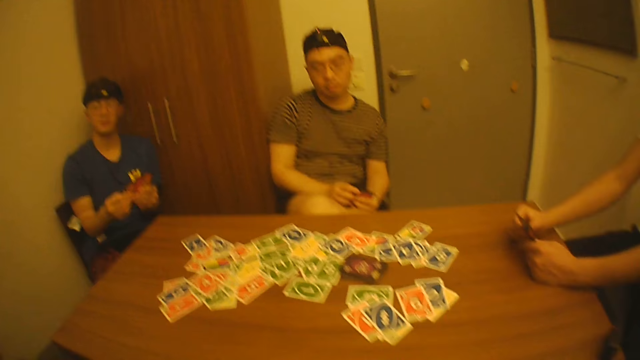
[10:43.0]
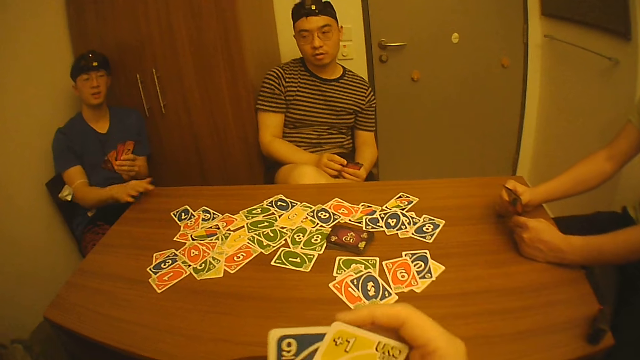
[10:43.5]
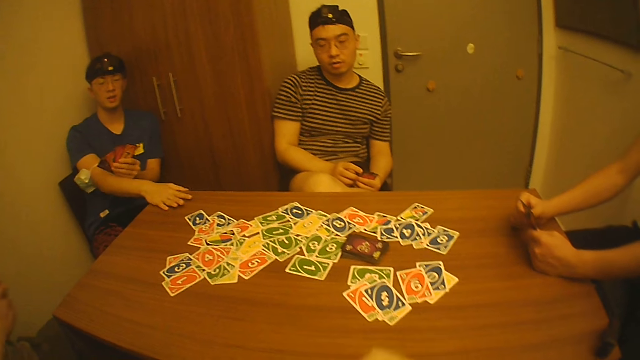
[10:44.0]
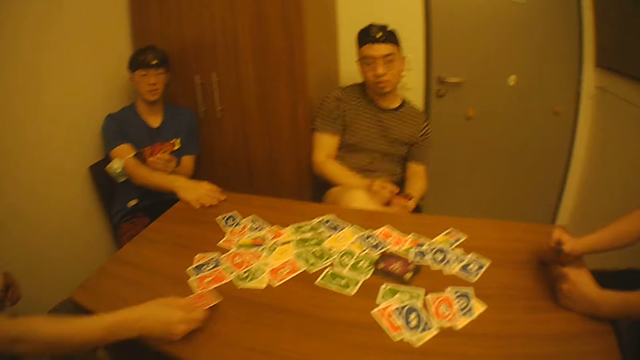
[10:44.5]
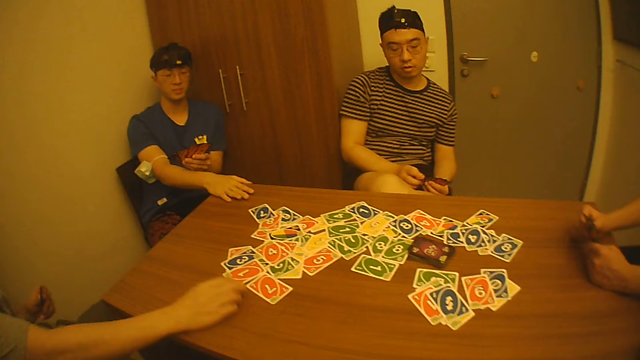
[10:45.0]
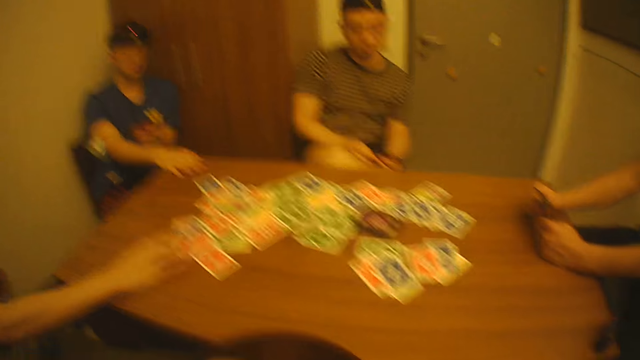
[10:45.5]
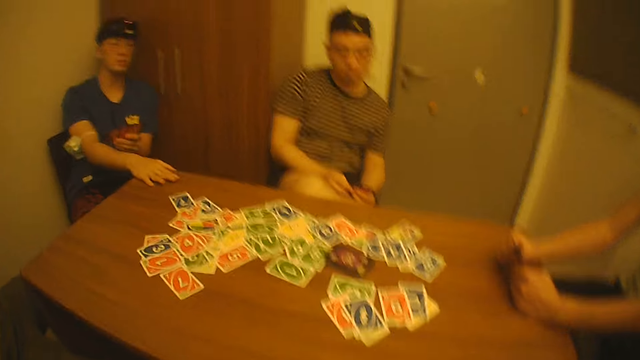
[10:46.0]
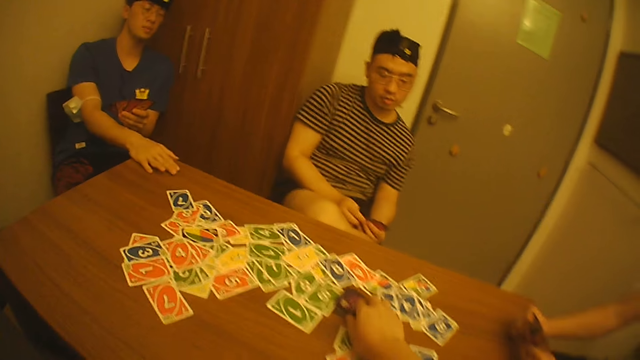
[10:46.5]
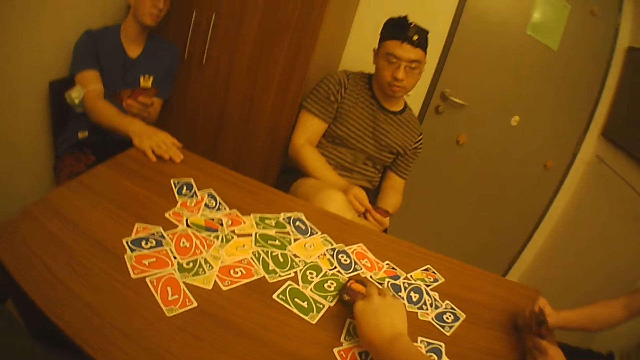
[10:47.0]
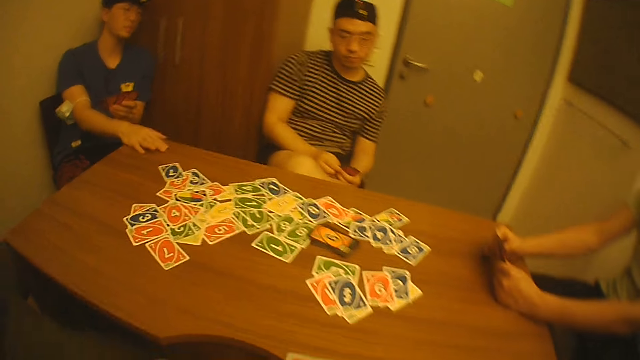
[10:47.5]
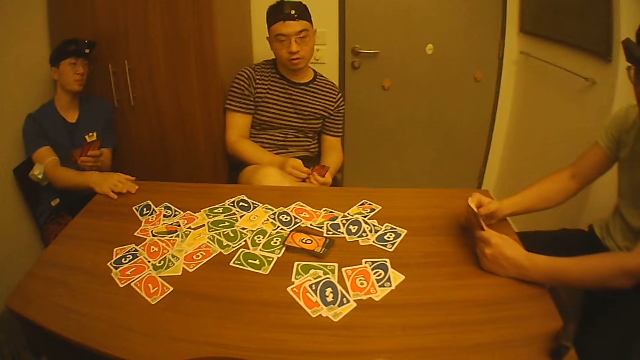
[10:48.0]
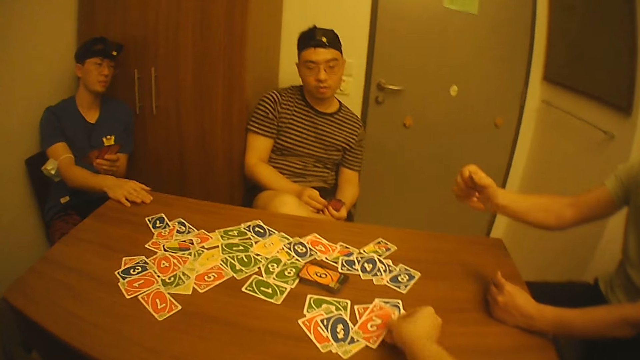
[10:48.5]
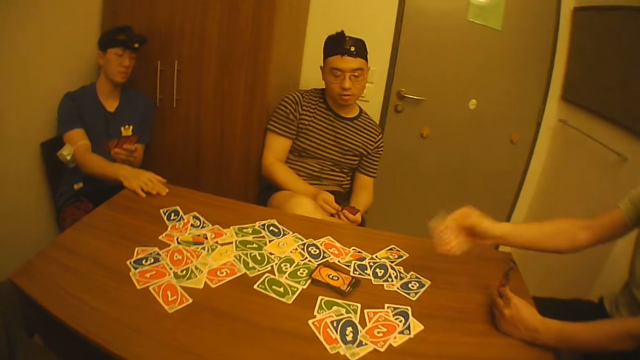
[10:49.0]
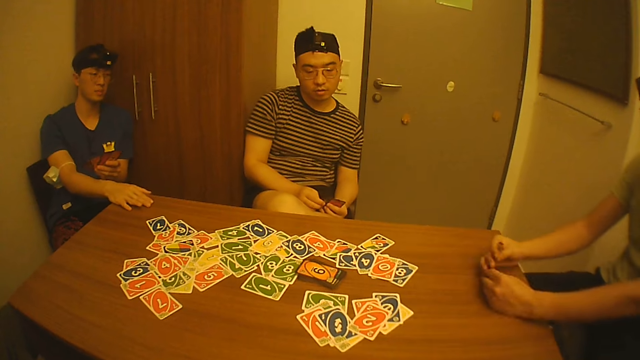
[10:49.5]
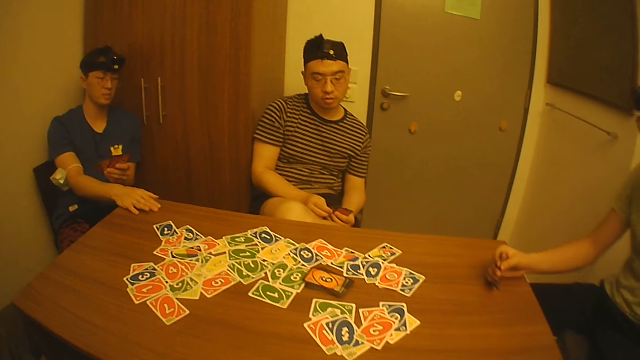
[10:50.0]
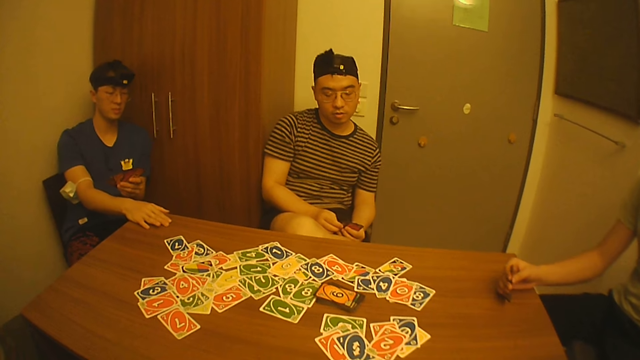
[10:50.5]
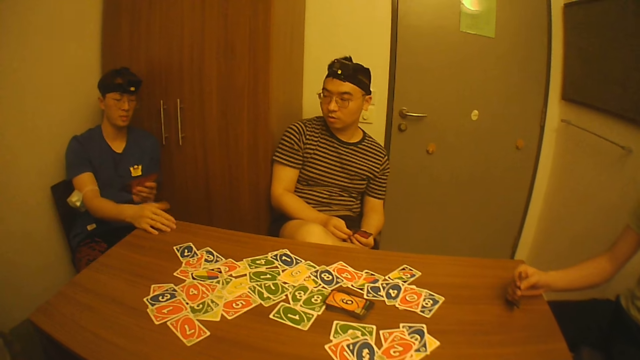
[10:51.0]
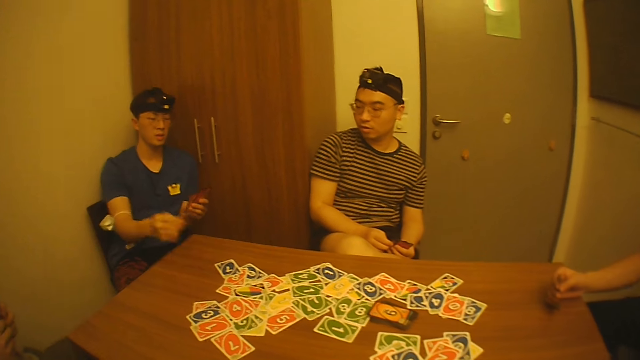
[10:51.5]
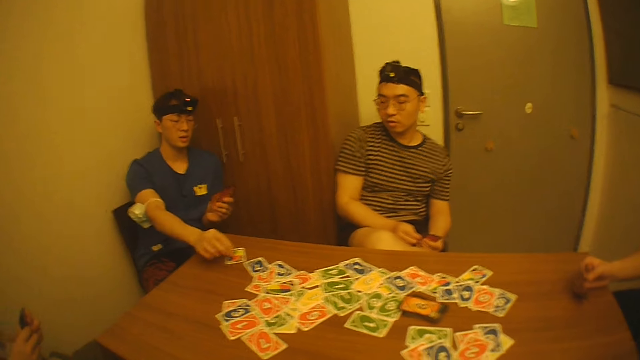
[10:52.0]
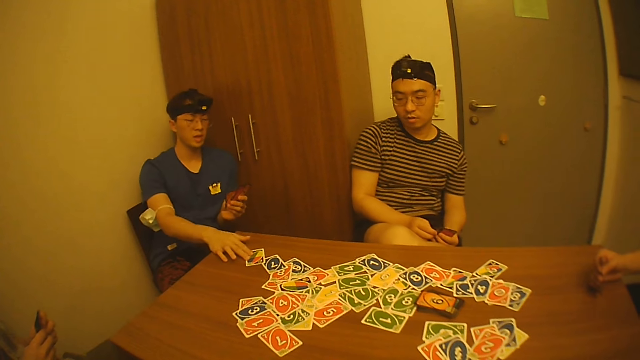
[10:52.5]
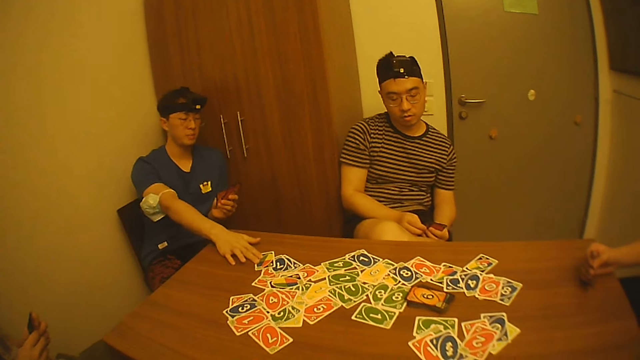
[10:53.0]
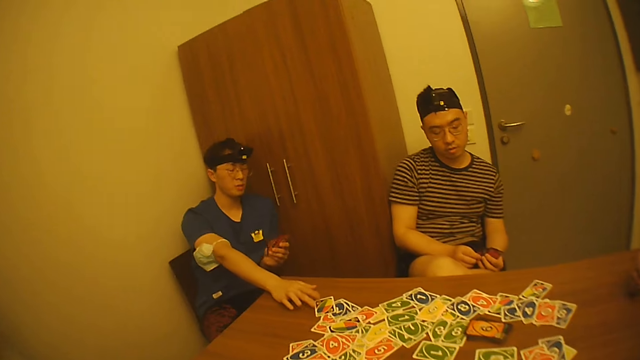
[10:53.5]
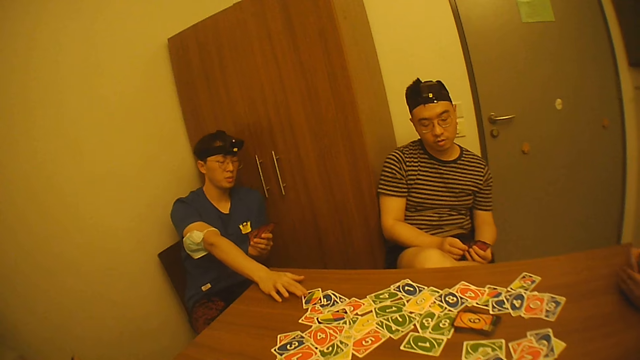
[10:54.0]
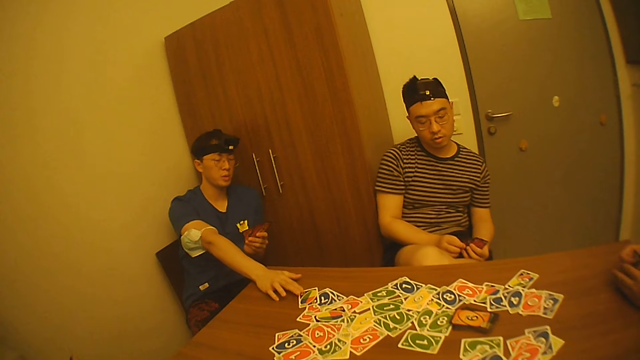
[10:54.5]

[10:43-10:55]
The camera wearer touches the cards in his left hand with his right hand. A man touches the table with his right hand. Another man drops the card on the table with his right hand, holds the cards with his left hand and moves the card on the table with his right hand. The camera wearer picks a card from the table with his right hand. A third man picks the card from his left hand with his right hand. The camera wearer drops the card on the table with his right hand. The third man drops the card on the table with his right hand, holds the cards with both hands and holds the cards with his right hand. The first man picks the card from his left hand with his right hand and drops the card on the table with his right hand. The second man holds the cards with both hands. The first man moves the card on the table with his right hand.

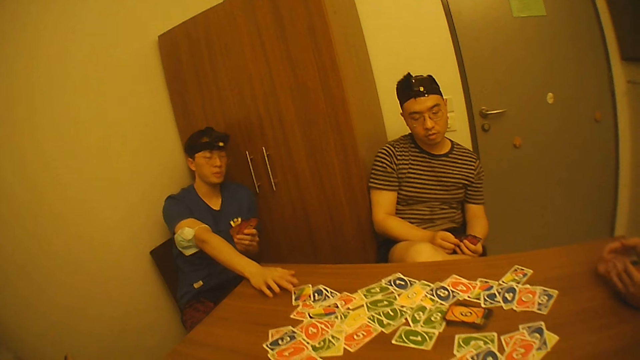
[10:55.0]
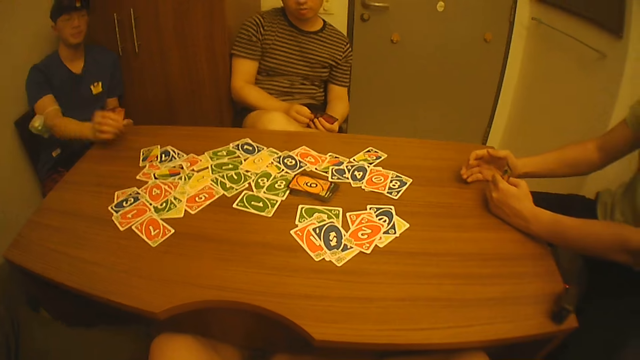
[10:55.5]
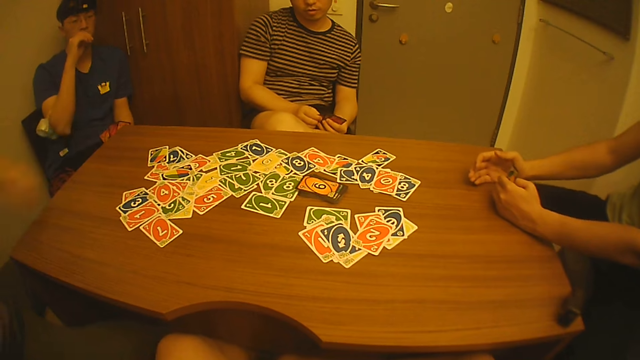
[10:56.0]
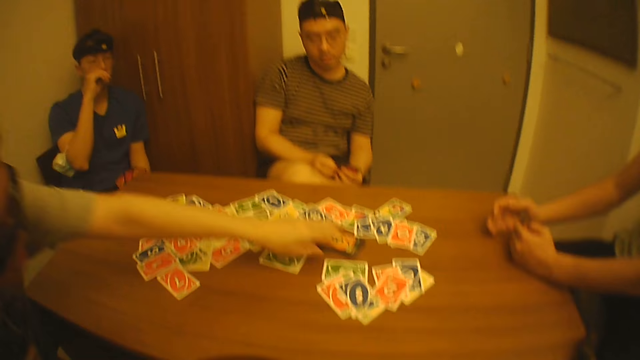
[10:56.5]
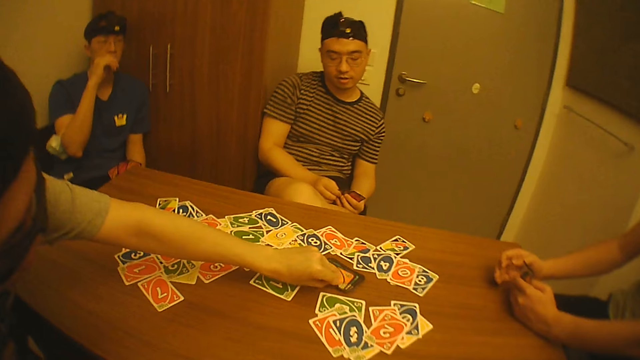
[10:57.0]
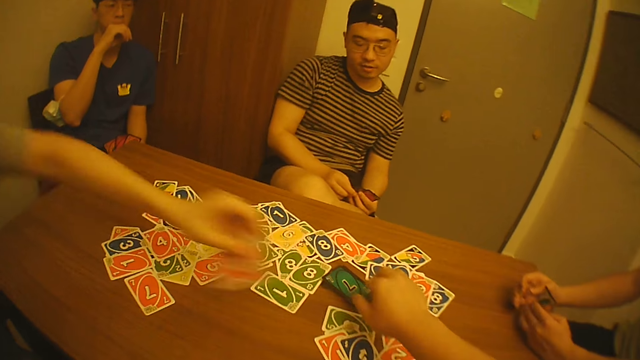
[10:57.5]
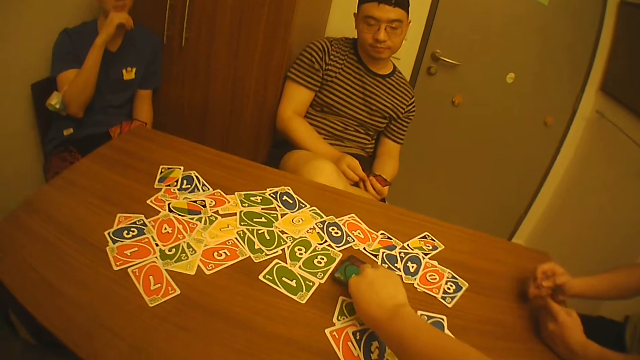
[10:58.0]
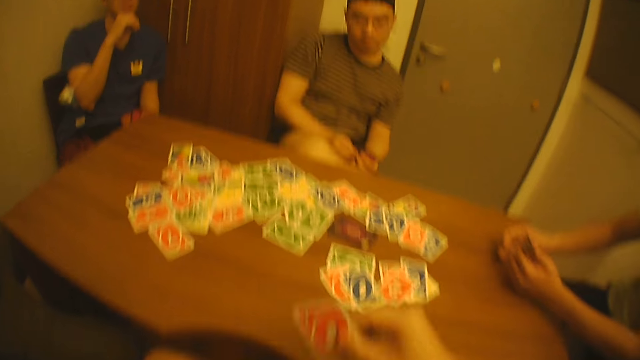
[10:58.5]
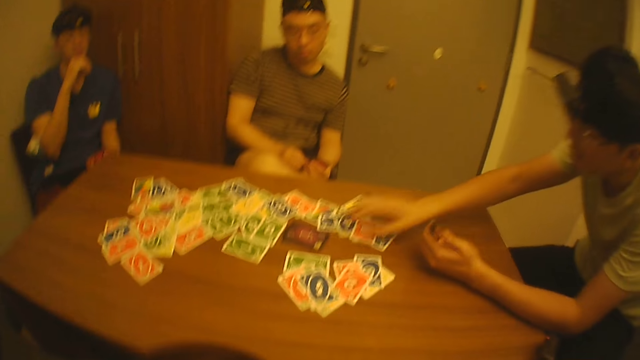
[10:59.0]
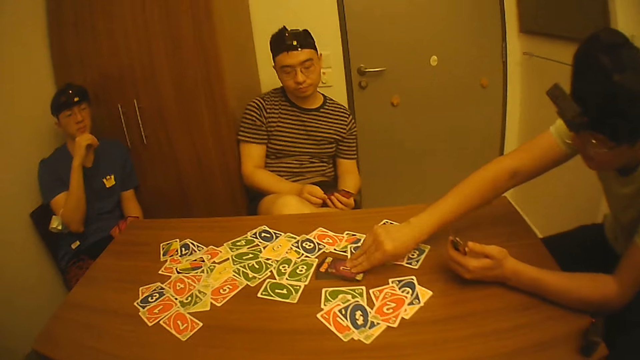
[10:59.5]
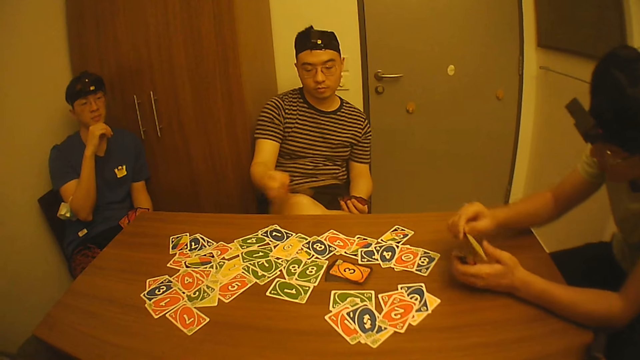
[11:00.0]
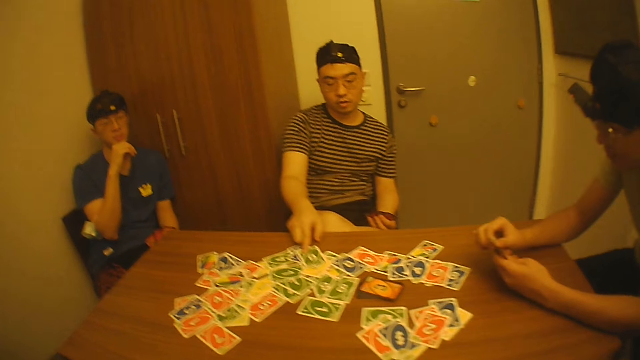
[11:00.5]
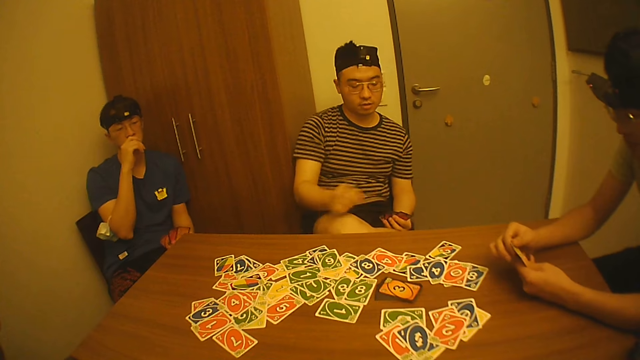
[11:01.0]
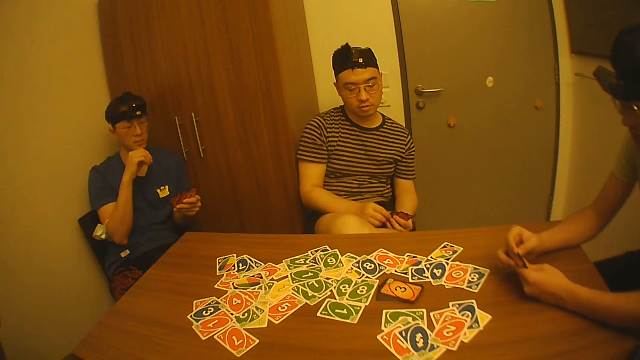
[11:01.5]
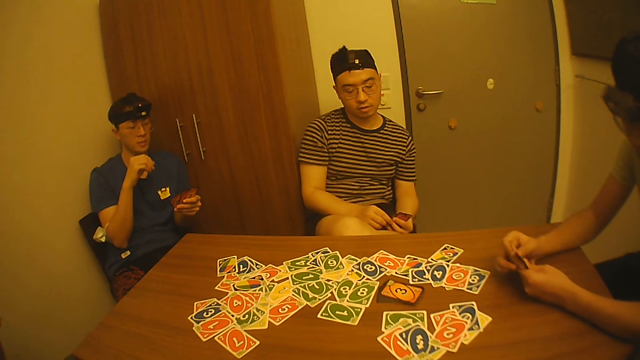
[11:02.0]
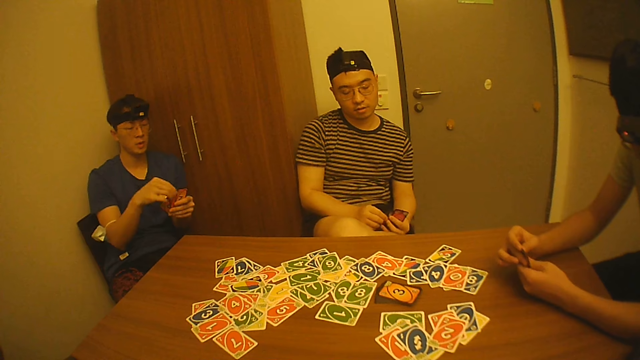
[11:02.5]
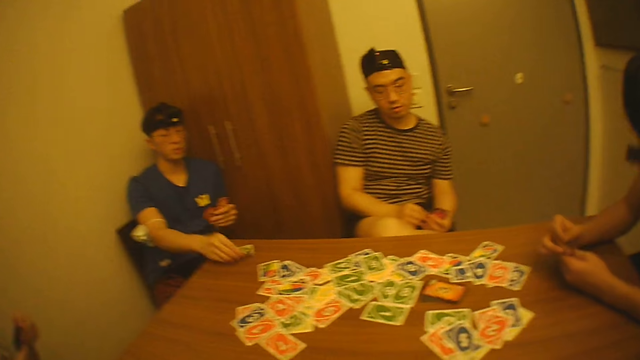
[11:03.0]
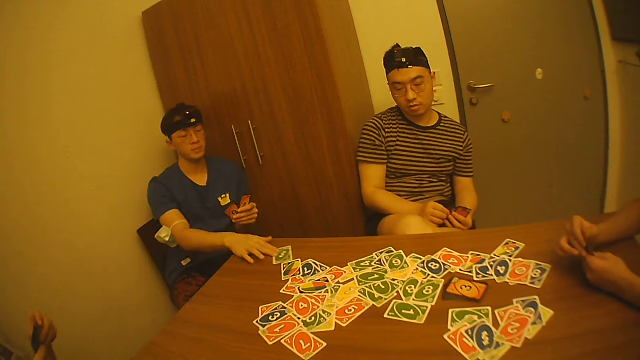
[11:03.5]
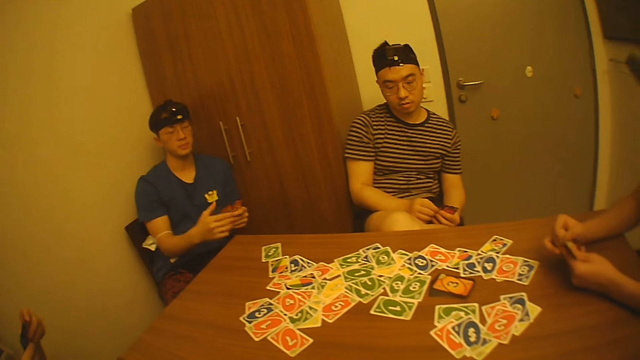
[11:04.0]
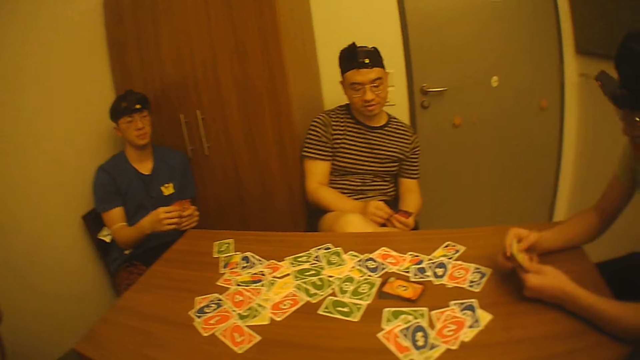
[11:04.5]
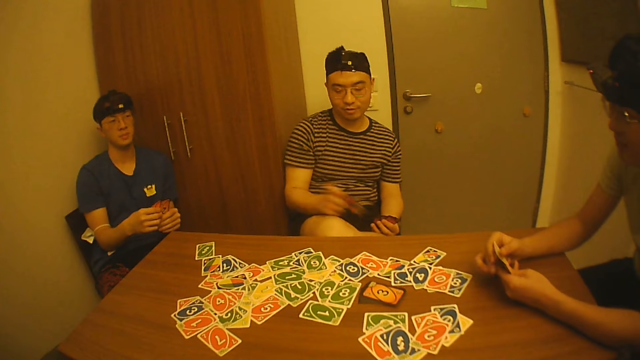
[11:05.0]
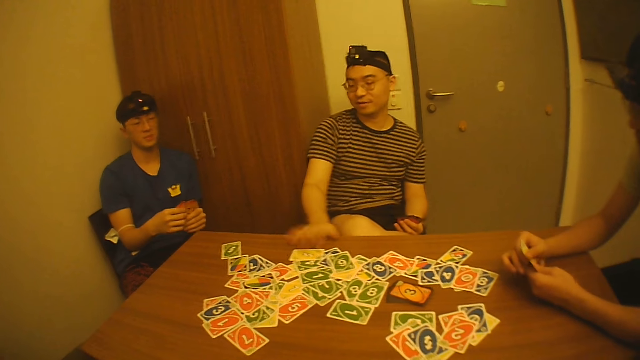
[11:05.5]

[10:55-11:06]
A man holds the cards with his left hand. Another man touches his face with his right hand. A third man picks a card from the table with his left hand. The camera wearer picks a card from the table with his right hand and passes the card to his left hand with his right hand. The first man picks a card from the table with his right hand. A fourth man picks the card from his left hand with his right hand. The first man passes the card to his left hand with his right hand. The fourth man drops the card on the table with his right hand. The first man touches the cards in his left hand with his right hand. The fourth man touches the cards in his left hand with his right hand. The second man picks the card from his left hand with his right hand and drops the card on the table with his right hand. The third man holds the cards with both hands. The second man moves the card on the table with his right hand and touches the cards in his left hand with his right hand. The fourth man picks the card from his left hand with his right hand and drops the card on the table with his right hand.
